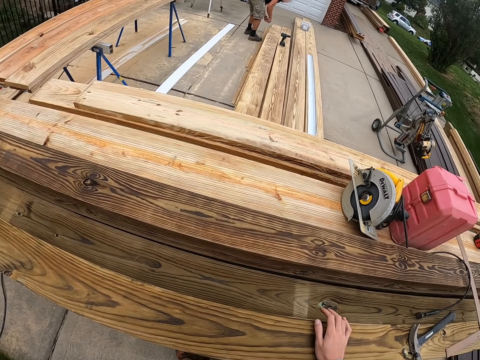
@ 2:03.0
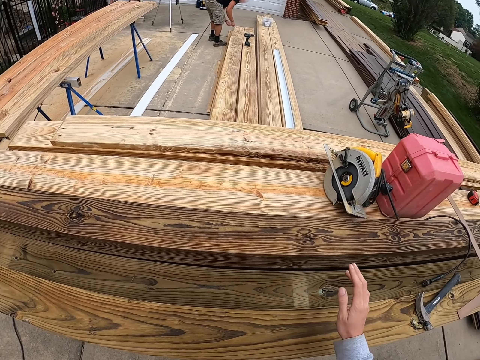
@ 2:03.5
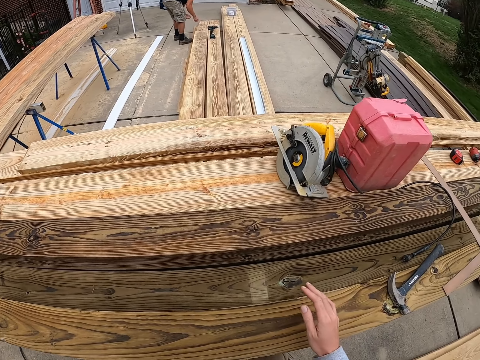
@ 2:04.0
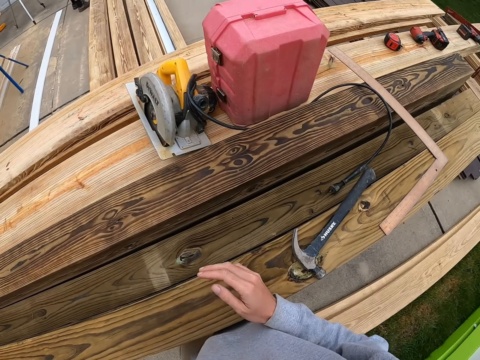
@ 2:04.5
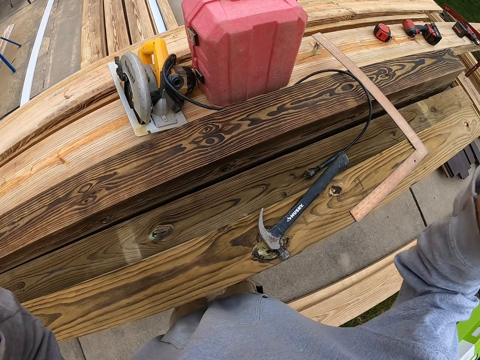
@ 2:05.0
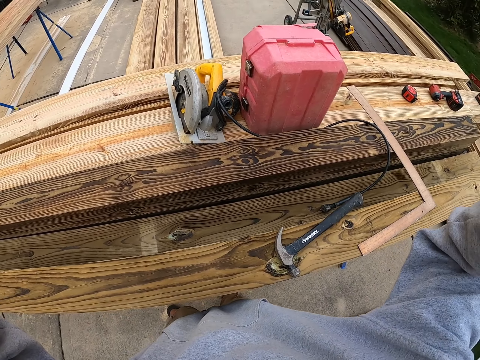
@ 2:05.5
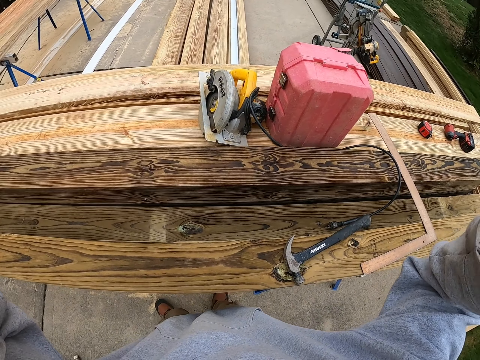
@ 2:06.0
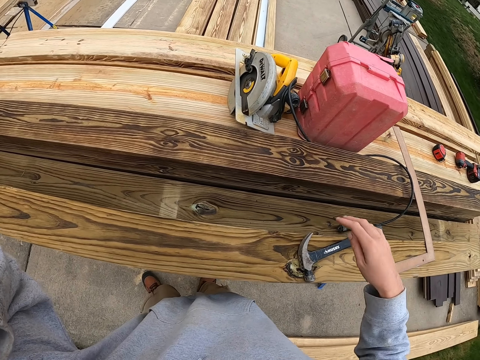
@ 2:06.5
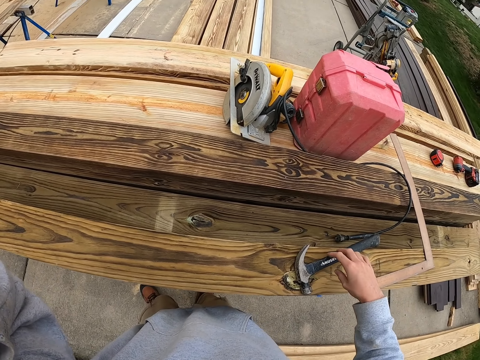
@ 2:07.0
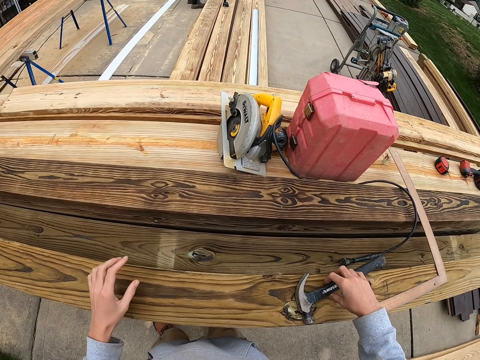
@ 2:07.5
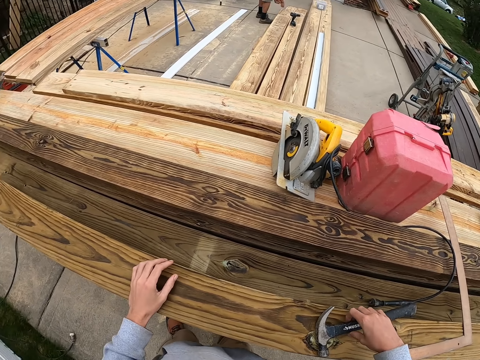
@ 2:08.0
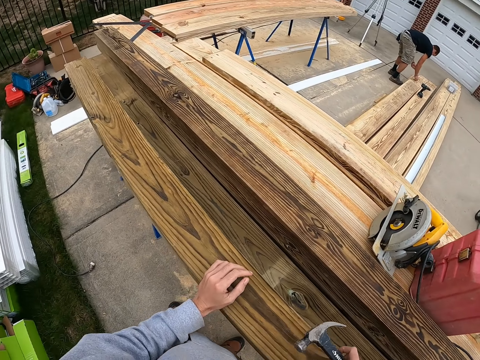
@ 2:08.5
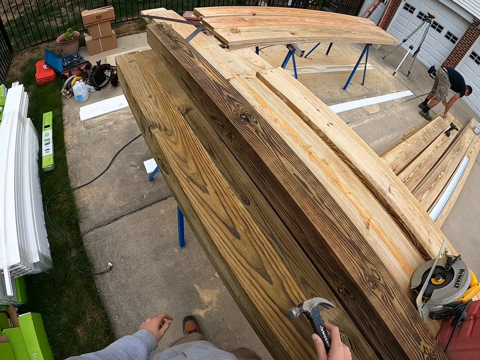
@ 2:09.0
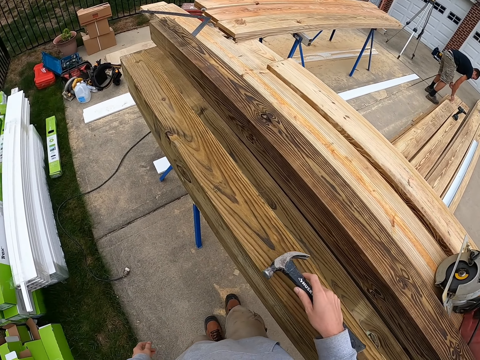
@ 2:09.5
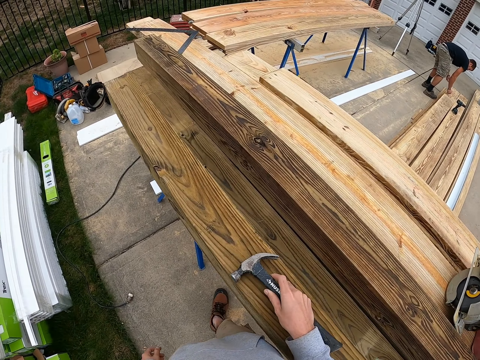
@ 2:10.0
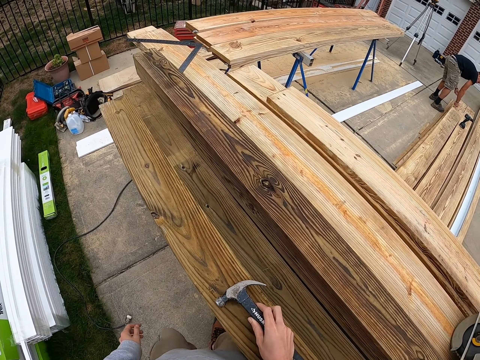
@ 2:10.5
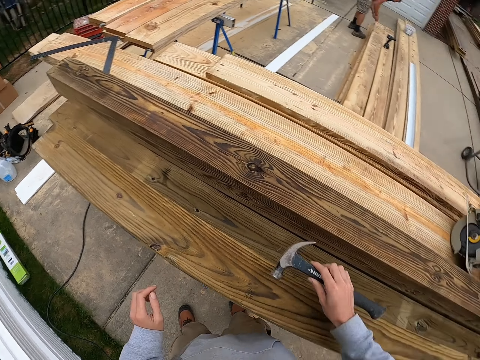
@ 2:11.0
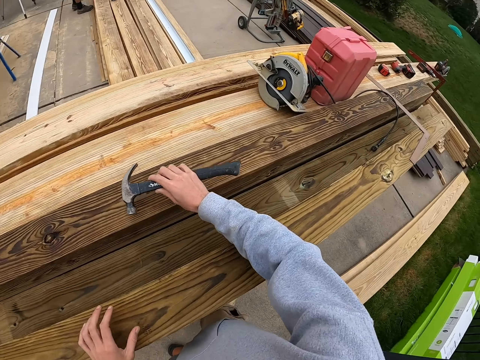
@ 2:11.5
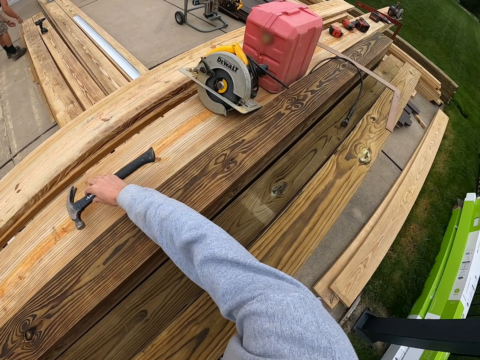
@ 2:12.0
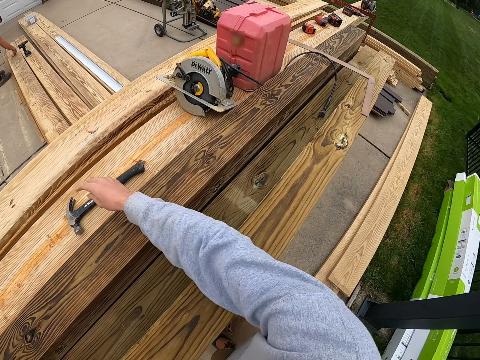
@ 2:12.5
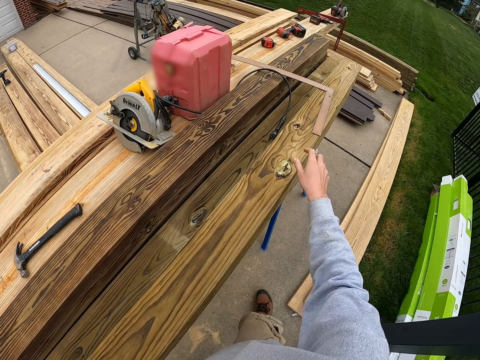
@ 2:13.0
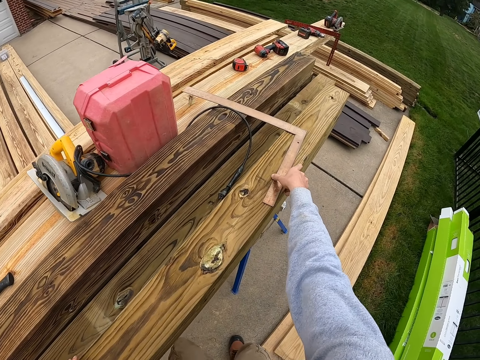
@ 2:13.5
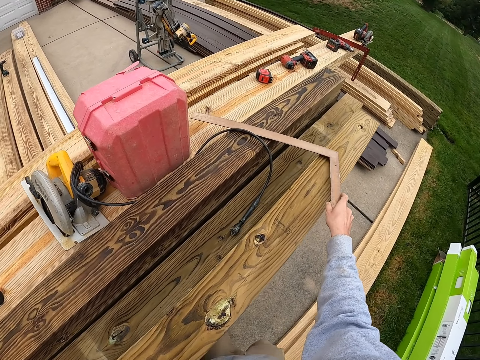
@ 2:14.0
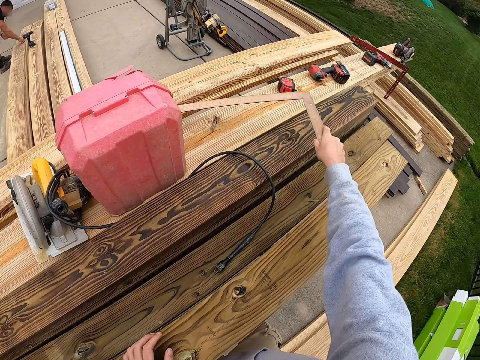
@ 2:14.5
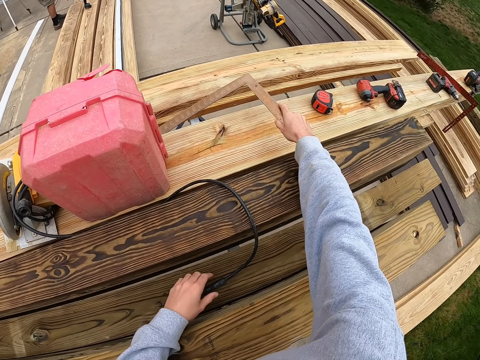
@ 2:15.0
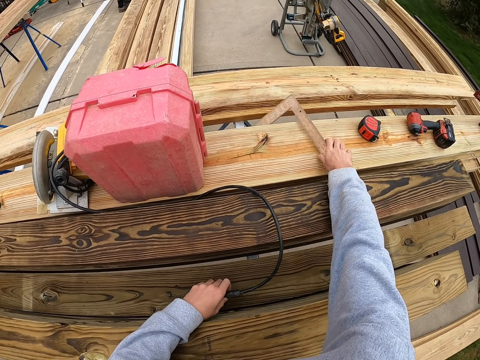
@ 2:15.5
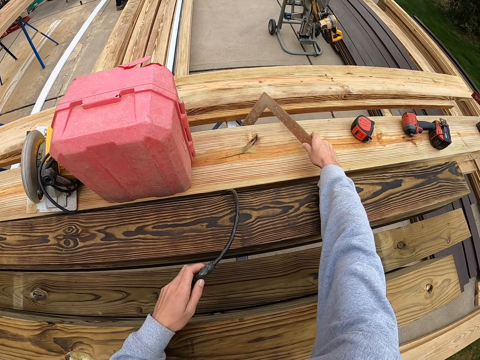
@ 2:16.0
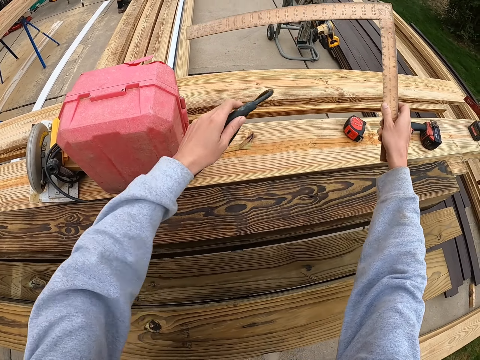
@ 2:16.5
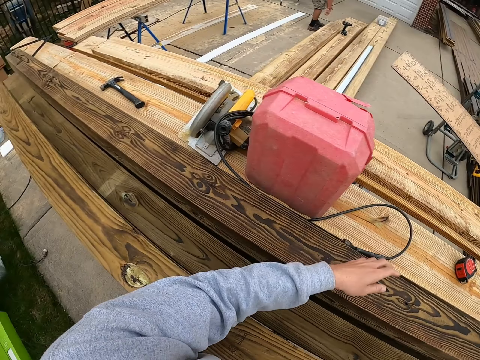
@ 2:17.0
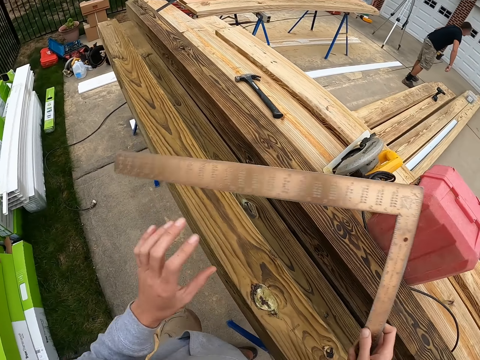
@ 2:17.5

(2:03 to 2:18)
The camera wearer looks around. They raise a hand. They pick up the hammer. They put the hammer on the lumber. They touch a ruler. They move the try square on the lumber.

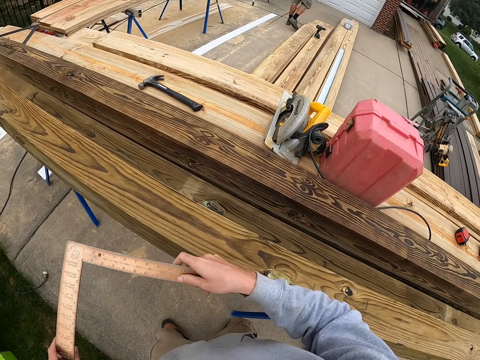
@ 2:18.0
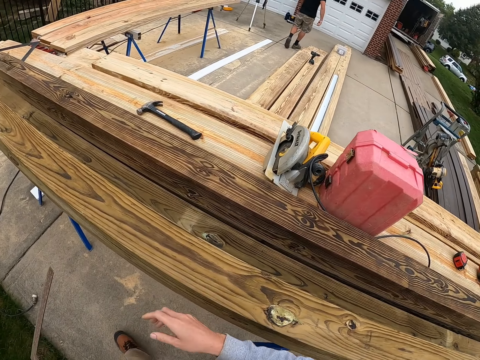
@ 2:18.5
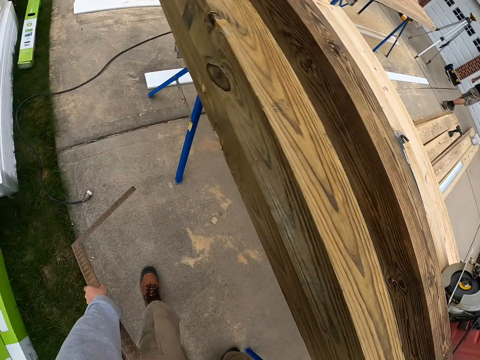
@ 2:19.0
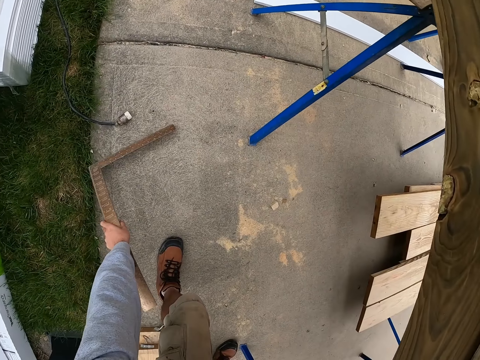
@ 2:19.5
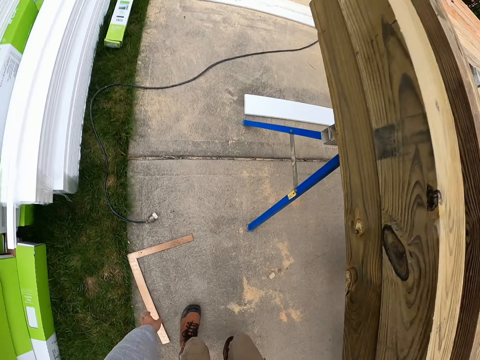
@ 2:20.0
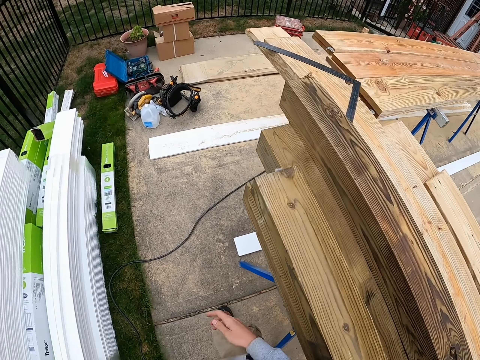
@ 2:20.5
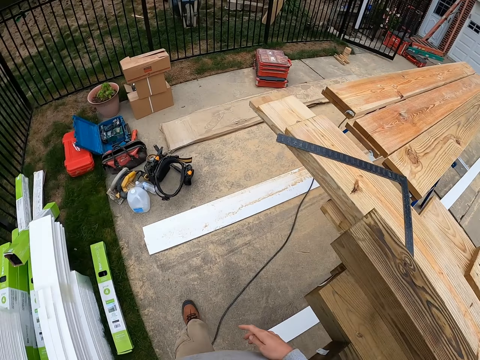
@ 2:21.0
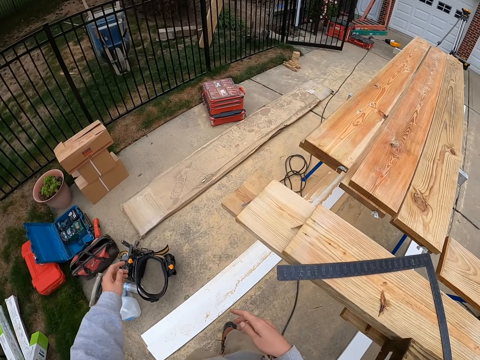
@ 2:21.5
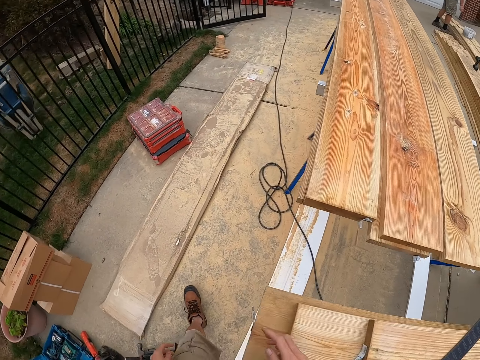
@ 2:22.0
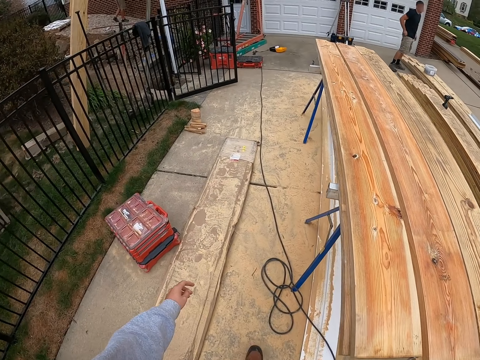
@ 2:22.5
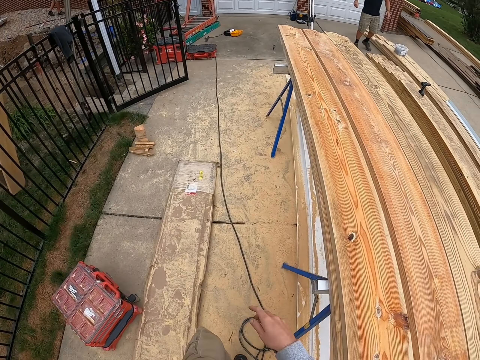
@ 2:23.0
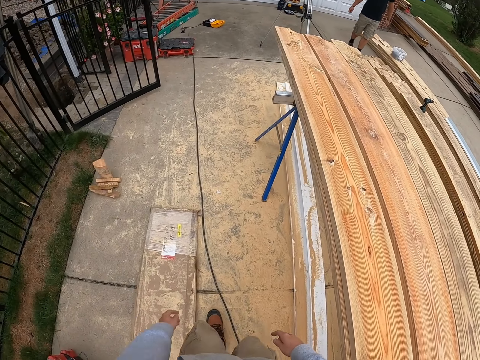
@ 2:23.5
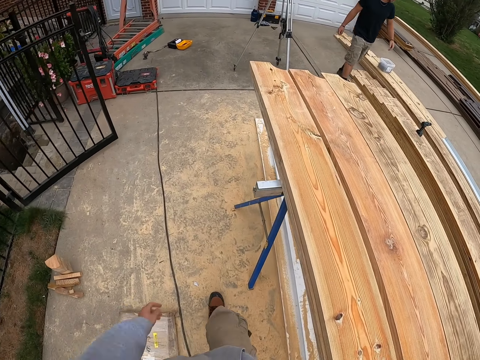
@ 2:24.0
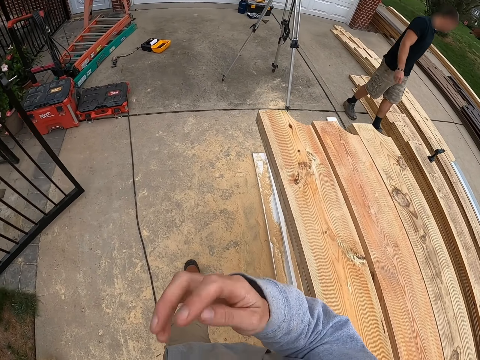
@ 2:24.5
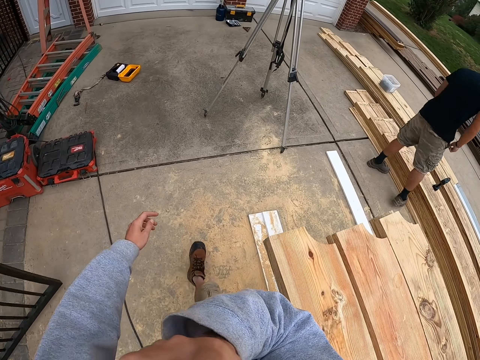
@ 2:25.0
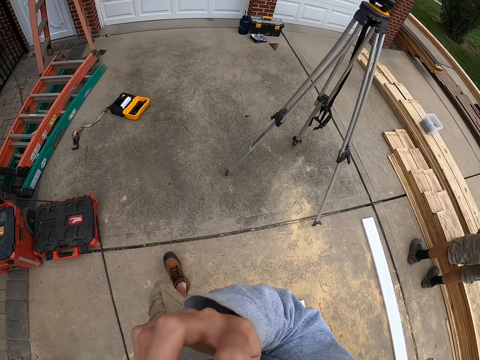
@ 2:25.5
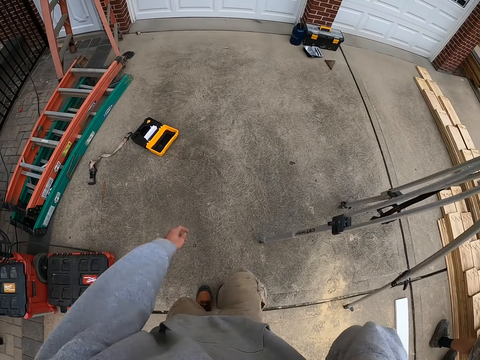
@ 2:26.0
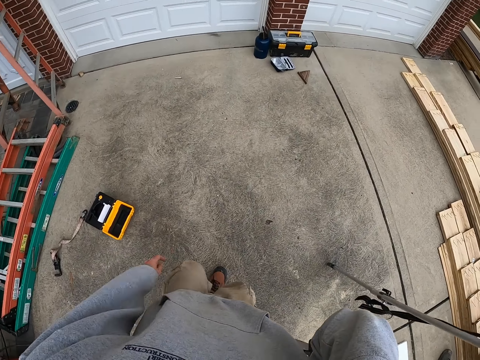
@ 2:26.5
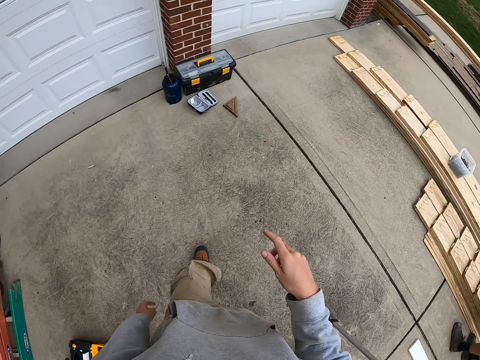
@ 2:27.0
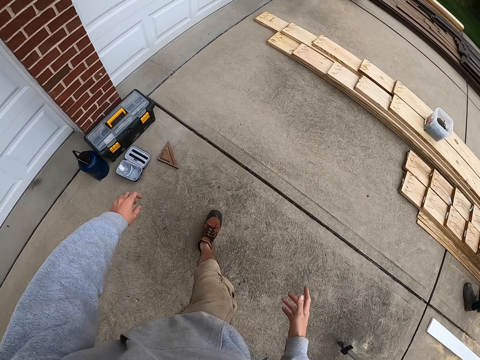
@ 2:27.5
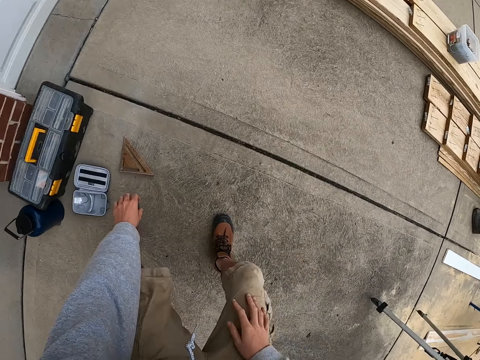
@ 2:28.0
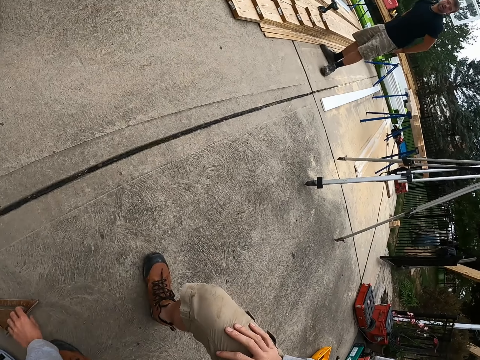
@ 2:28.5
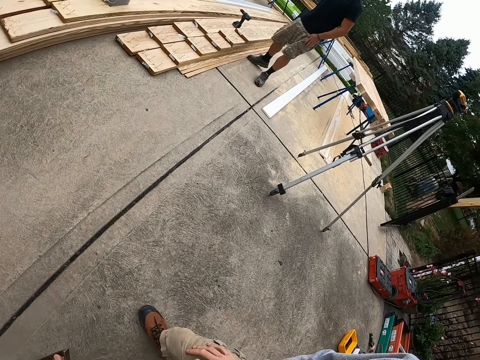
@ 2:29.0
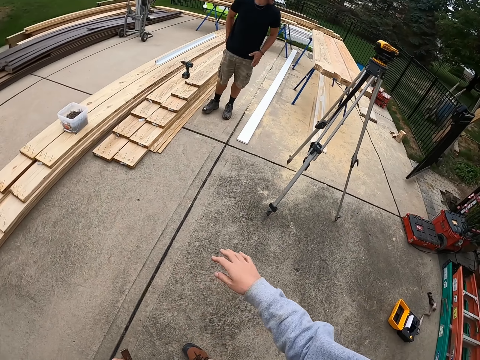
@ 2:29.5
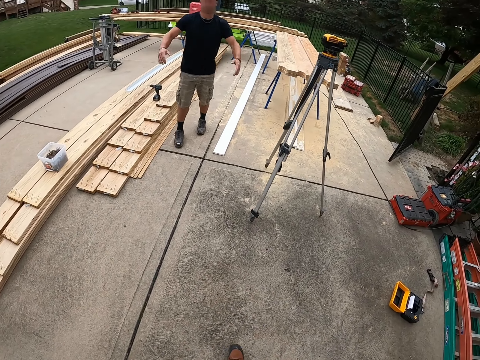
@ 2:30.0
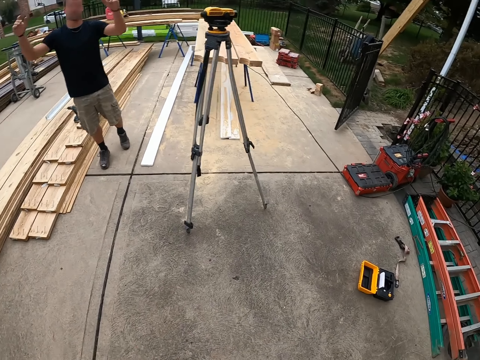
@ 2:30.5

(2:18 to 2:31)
The camera wearer walks. They put the try square on the ground. They scratch their nose. They walk. They pick up an aluminum alloy triangular ruler from the ground. They interact with a man.
